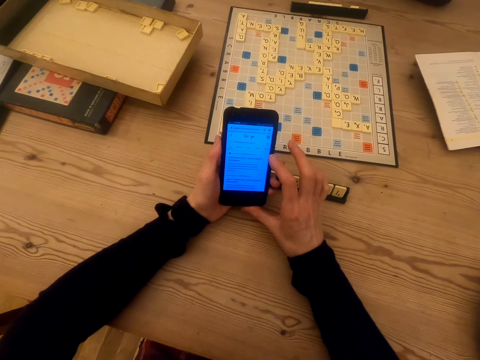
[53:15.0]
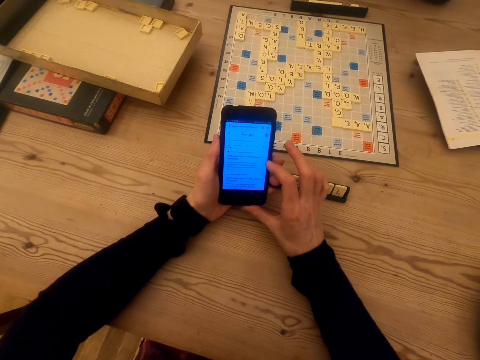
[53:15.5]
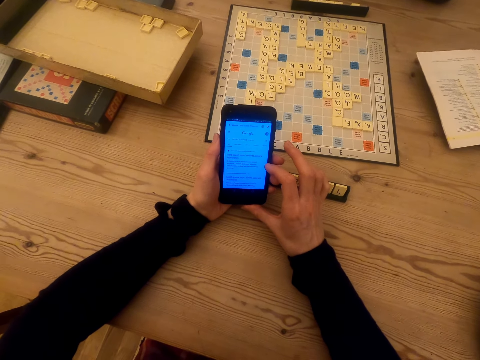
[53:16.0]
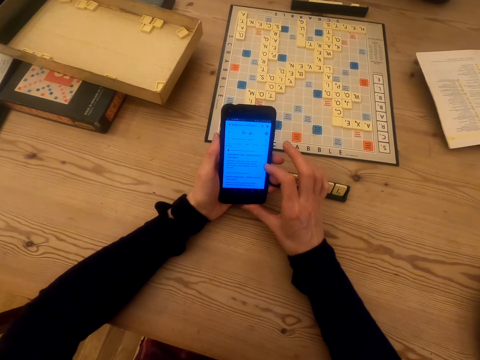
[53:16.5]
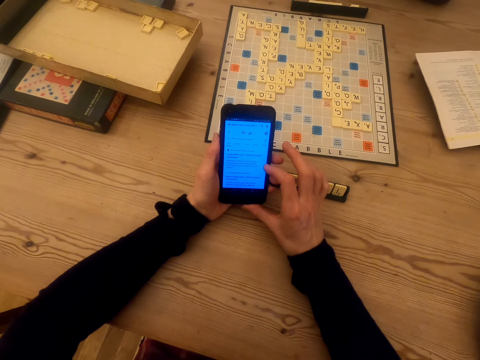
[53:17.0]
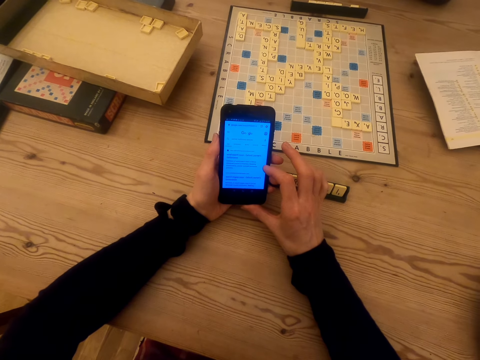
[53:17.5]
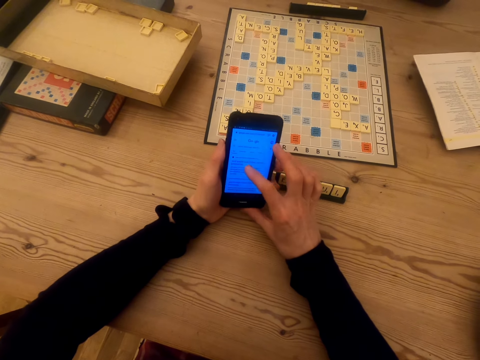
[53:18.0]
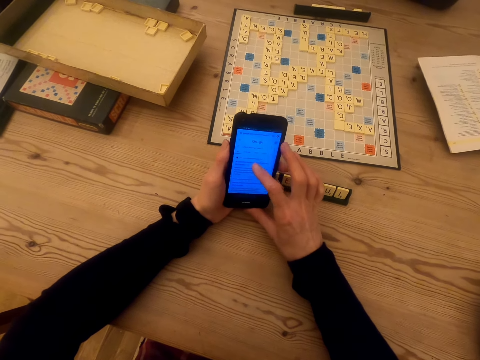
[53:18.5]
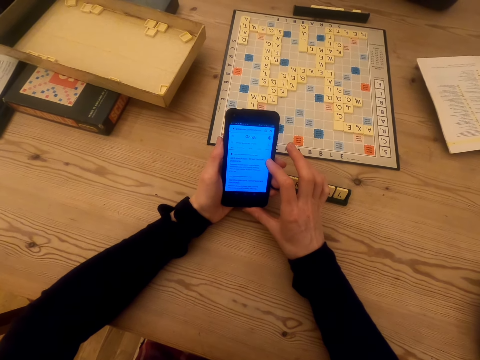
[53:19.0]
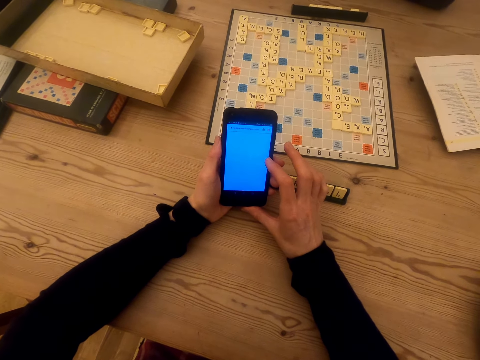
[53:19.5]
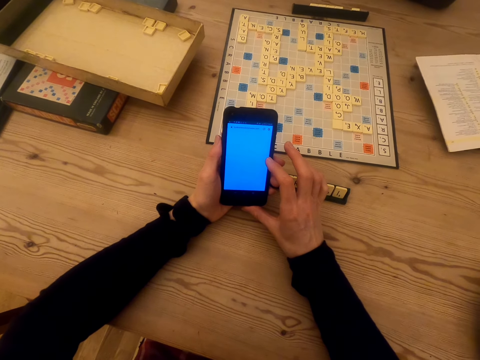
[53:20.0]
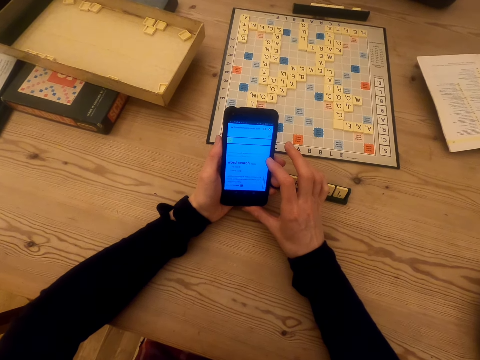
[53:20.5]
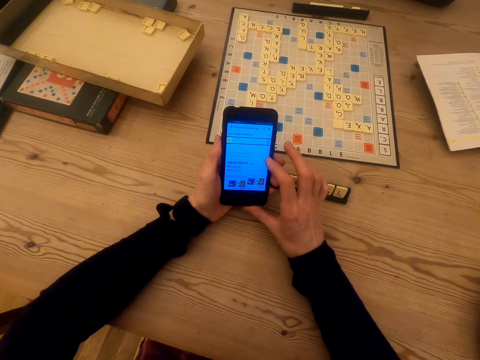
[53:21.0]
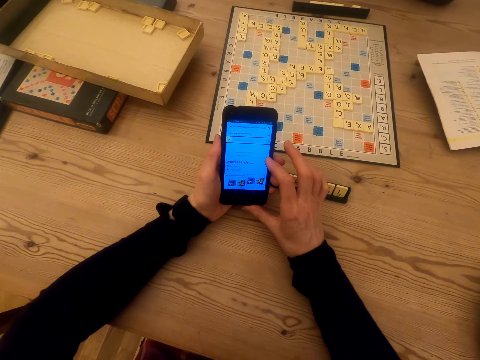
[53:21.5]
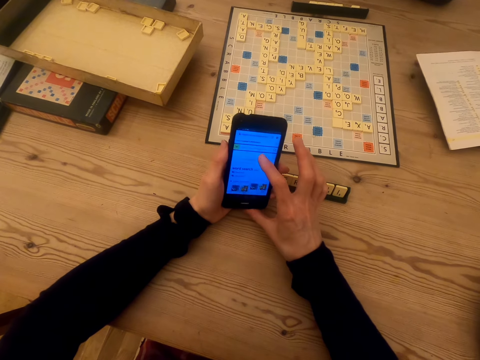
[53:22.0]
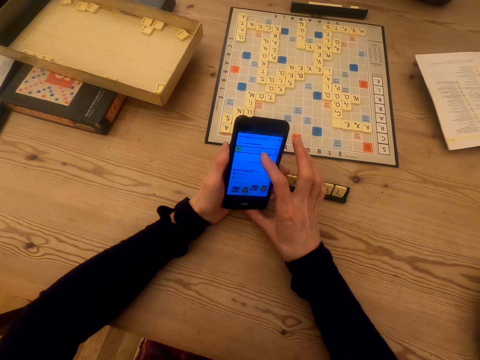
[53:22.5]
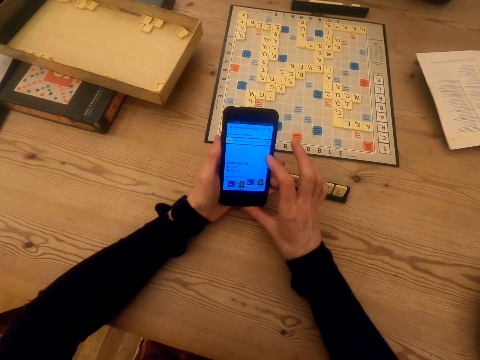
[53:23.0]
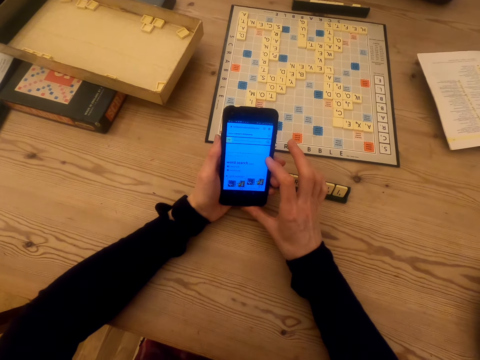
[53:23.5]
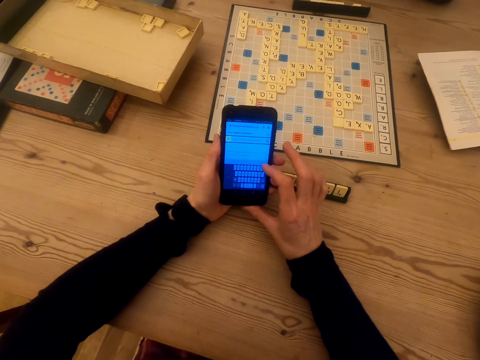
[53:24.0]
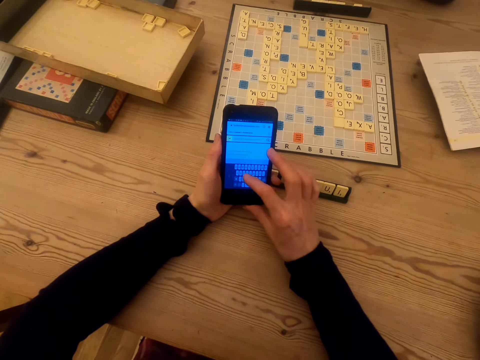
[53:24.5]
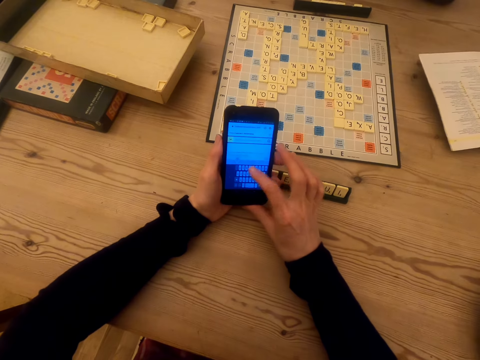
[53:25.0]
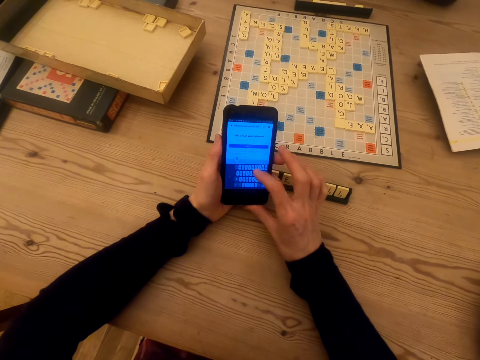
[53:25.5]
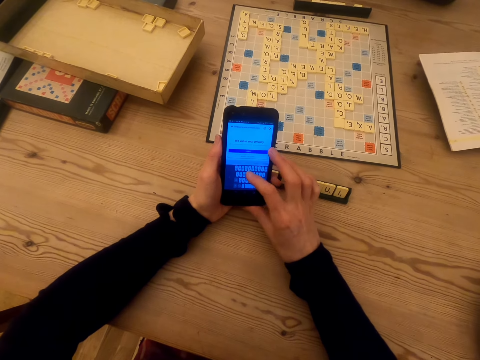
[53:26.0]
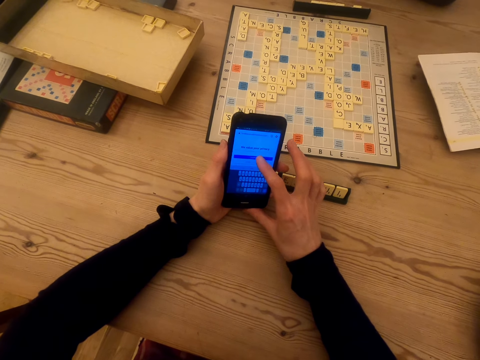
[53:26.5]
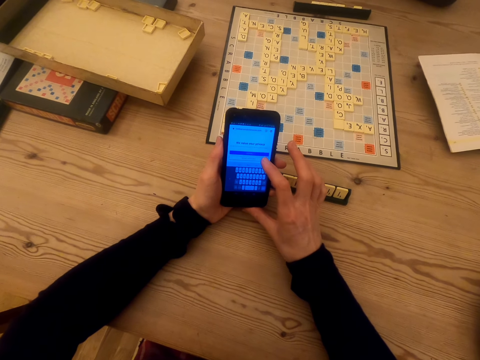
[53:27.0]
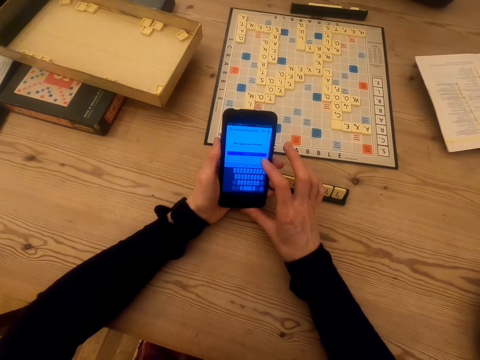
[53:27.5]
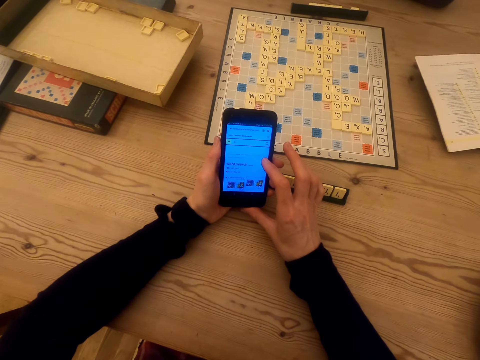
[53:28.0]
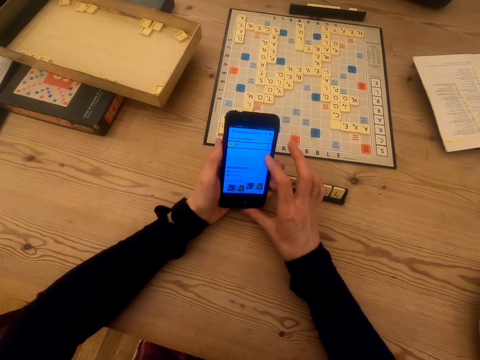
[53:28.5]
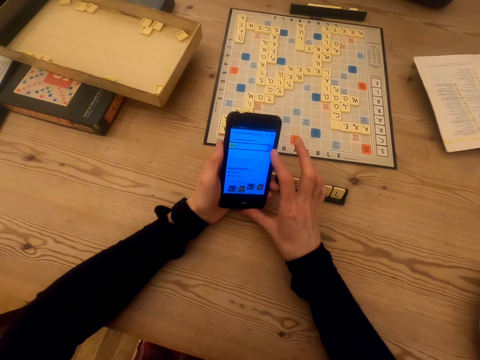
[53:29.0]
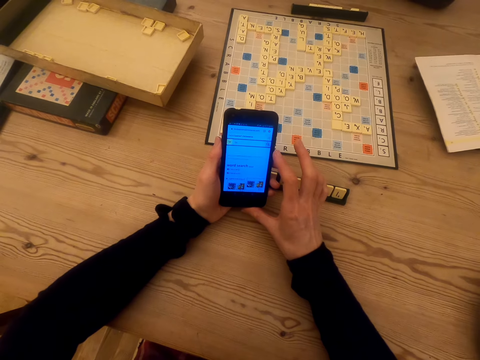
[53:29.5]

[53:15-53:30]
The camera wearer looks at the phone screen. They touch the phone screen. They touch the phone screen again. They talk.

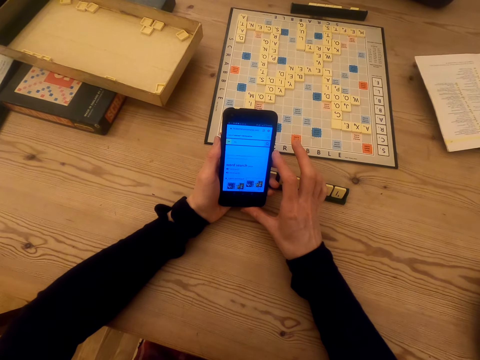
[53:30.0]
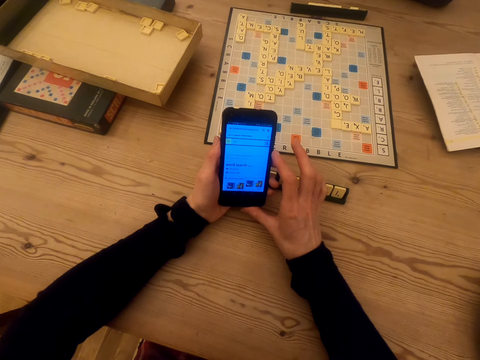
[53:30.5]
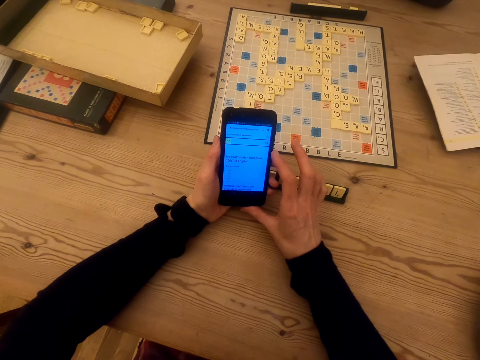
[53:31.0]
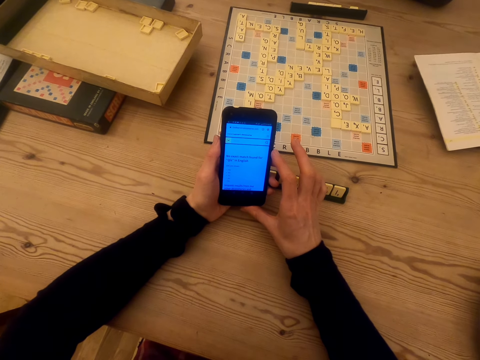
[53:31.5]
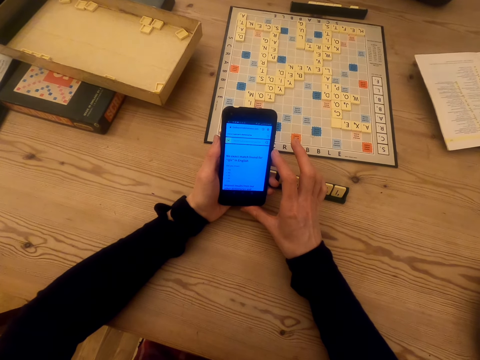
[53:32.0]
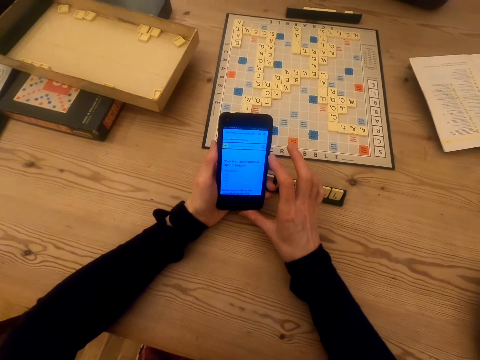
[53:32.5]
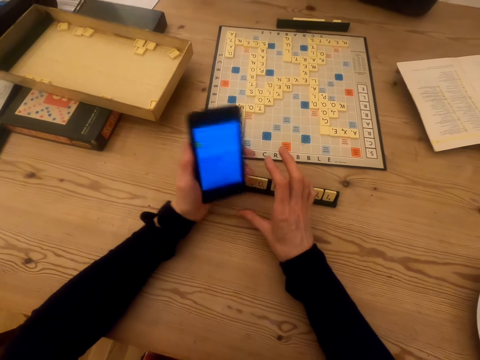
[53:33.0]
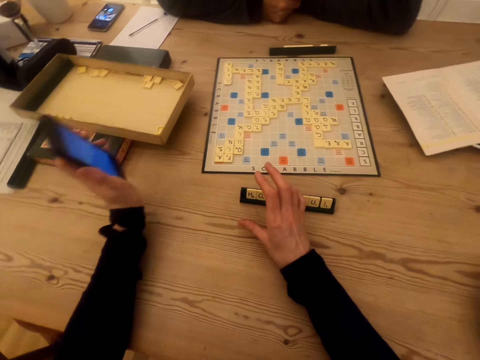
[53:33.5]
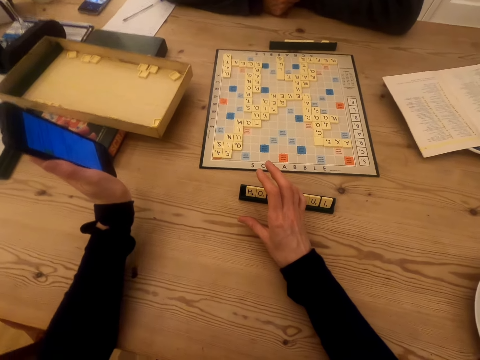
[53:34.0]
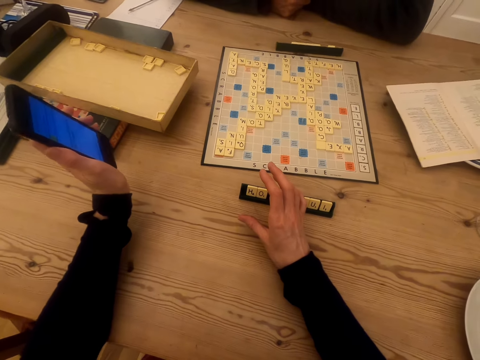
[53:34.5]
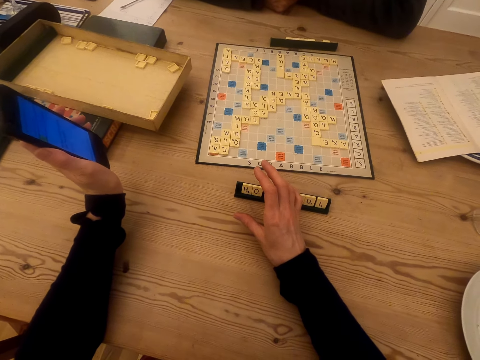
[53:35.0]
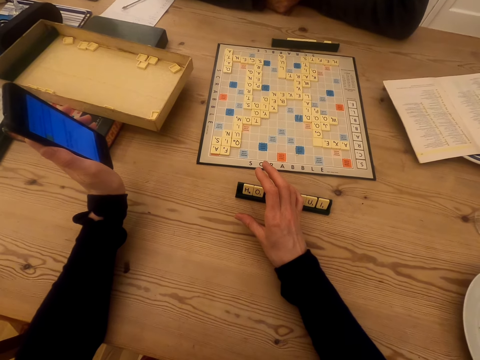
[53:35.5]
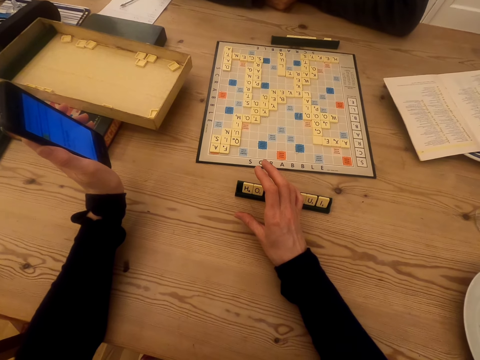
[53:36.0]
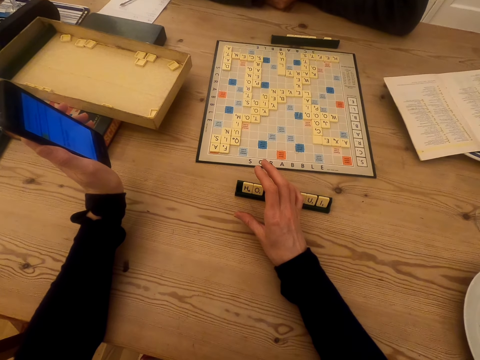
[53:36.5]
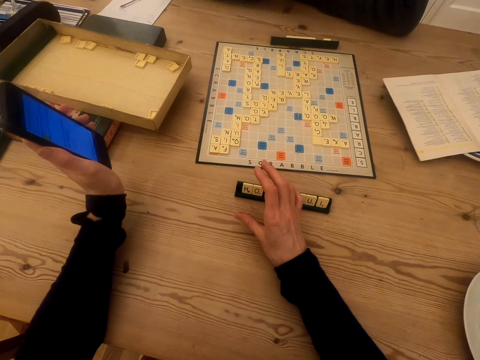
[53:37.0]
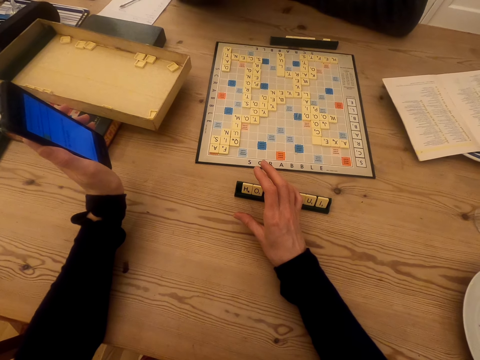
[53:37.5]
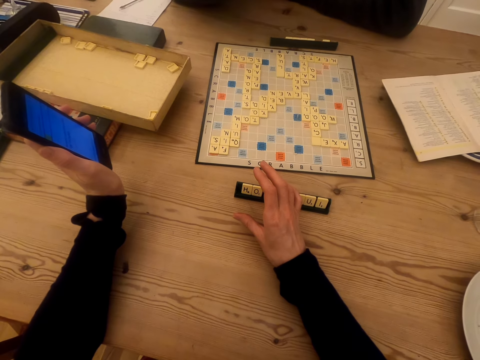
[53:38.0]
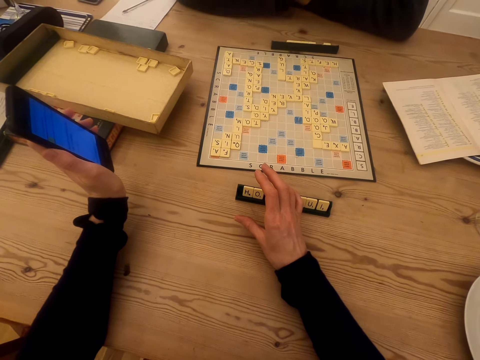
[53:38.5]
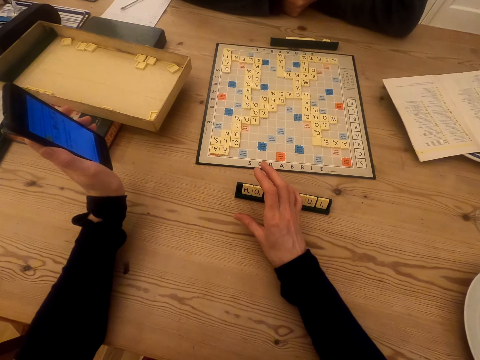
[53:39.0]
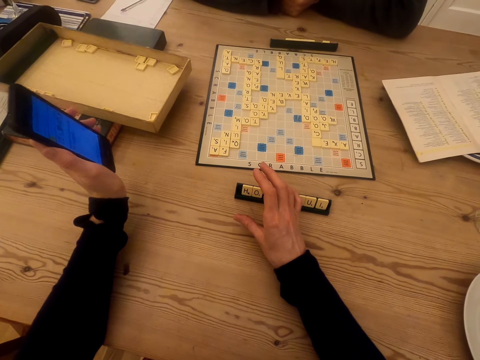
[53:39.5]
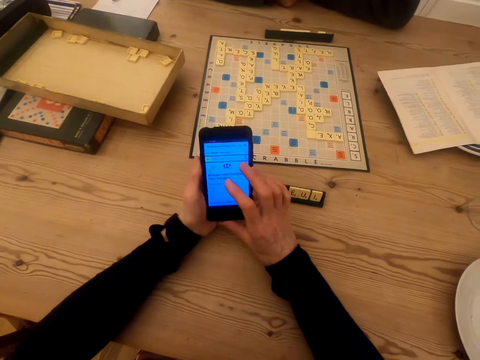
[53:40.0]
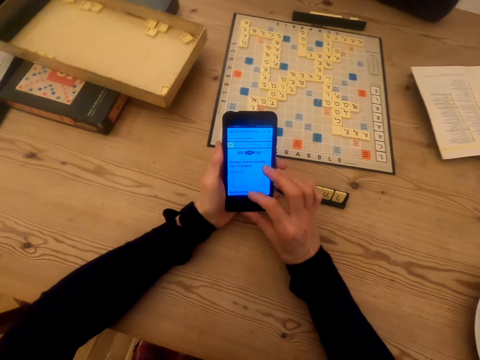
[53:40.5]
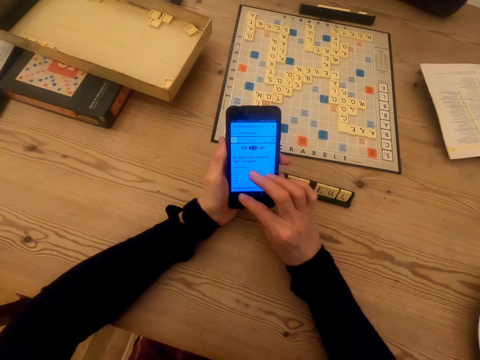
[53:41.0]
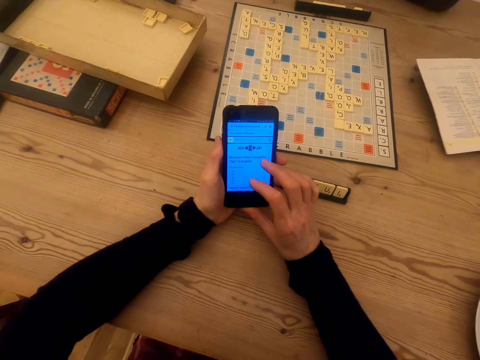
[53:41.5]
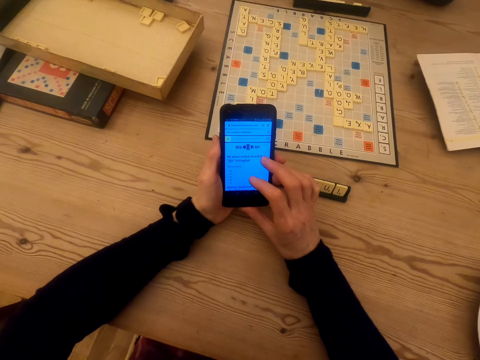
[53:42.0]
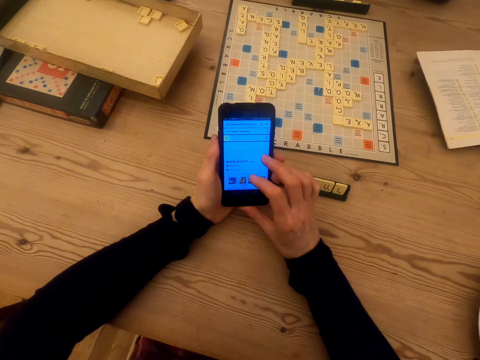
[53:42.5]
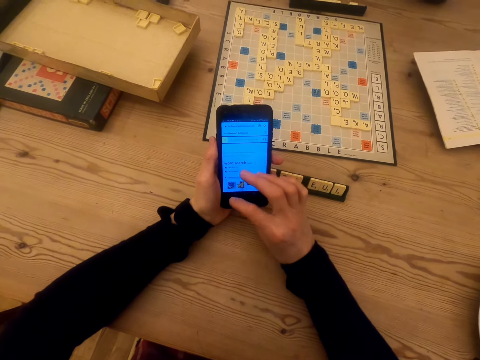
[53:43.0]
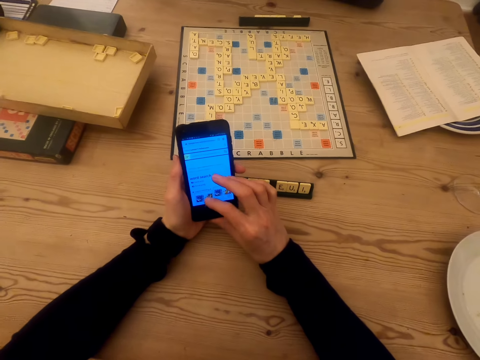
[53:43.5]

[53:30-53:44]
The camera wearer talks to a man and shows the man the phone screen. They show the man the phone screen again. The man talks to the camera wearer. The camera wearer talks to the man and shows the man the phone screen. They touch the phone screen. The man talks to the camera wearer.
